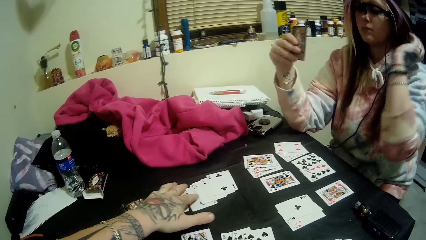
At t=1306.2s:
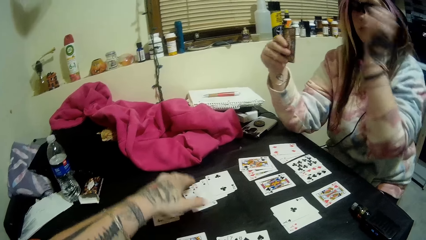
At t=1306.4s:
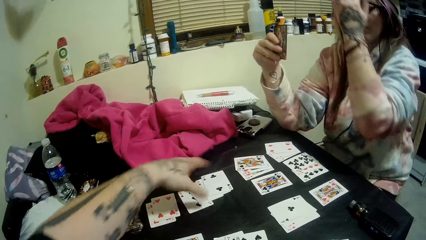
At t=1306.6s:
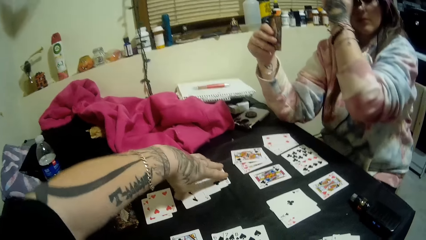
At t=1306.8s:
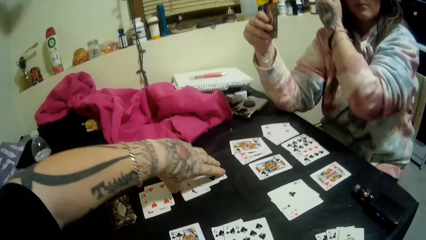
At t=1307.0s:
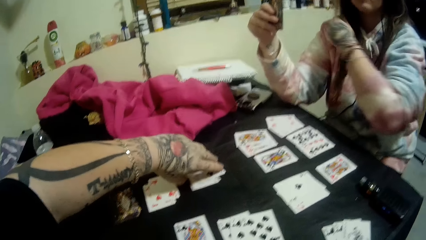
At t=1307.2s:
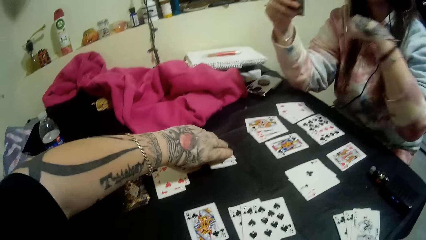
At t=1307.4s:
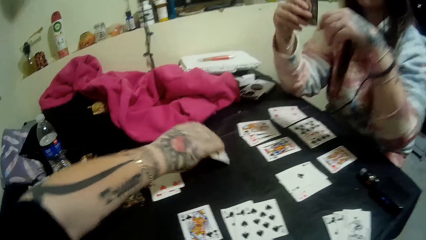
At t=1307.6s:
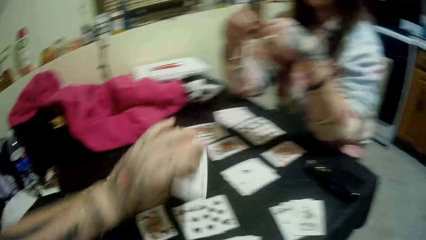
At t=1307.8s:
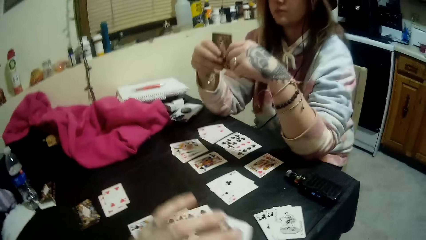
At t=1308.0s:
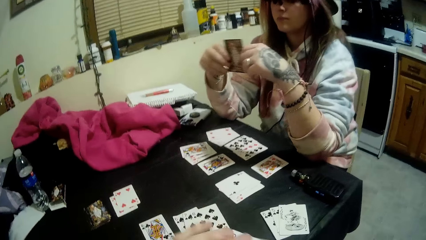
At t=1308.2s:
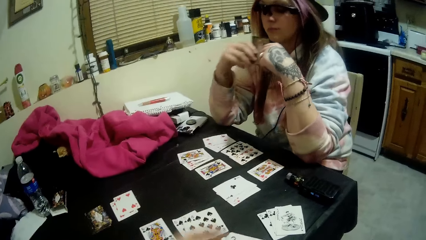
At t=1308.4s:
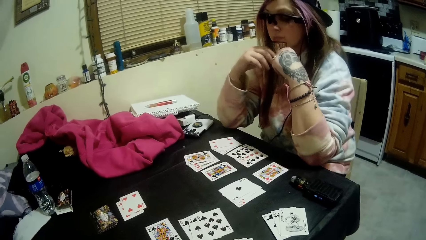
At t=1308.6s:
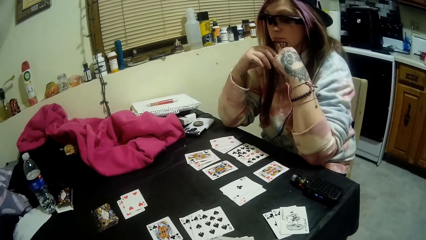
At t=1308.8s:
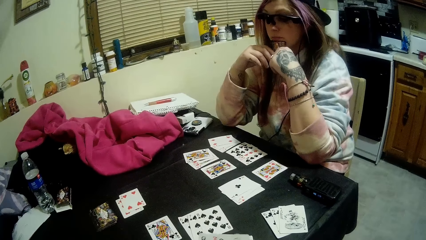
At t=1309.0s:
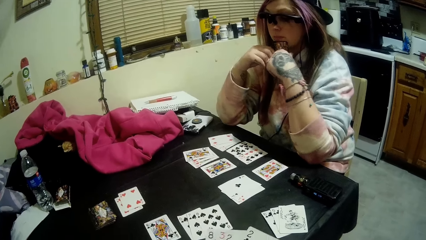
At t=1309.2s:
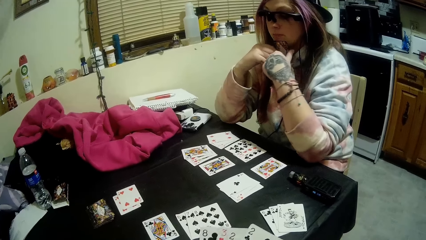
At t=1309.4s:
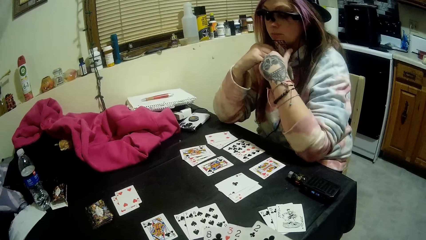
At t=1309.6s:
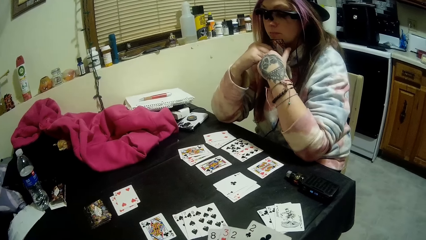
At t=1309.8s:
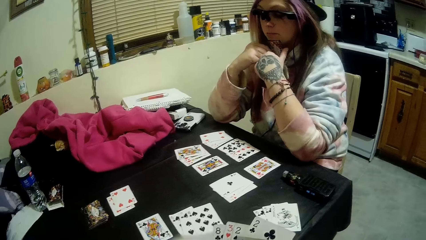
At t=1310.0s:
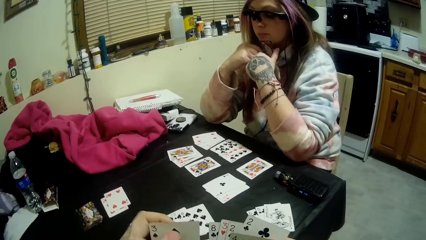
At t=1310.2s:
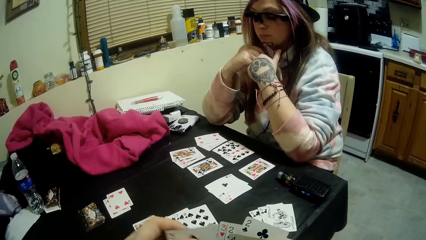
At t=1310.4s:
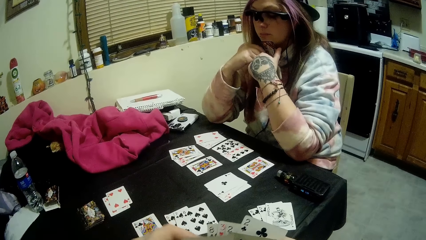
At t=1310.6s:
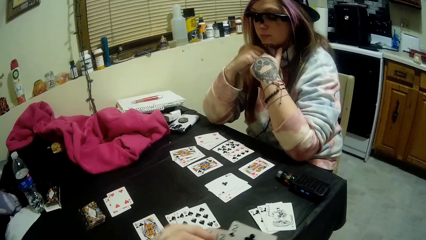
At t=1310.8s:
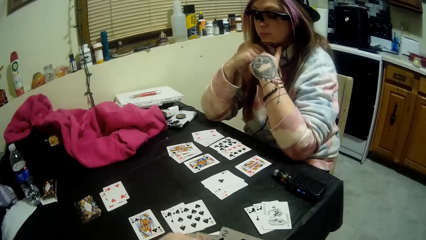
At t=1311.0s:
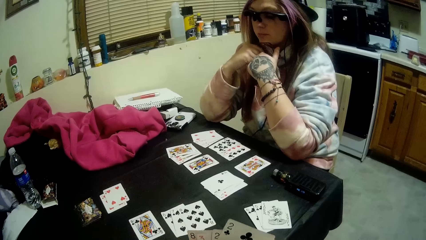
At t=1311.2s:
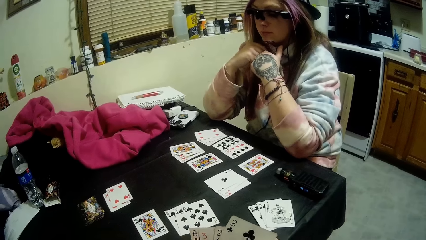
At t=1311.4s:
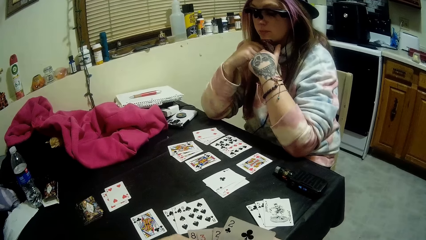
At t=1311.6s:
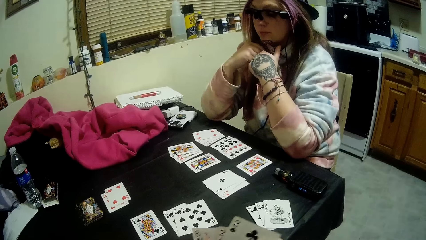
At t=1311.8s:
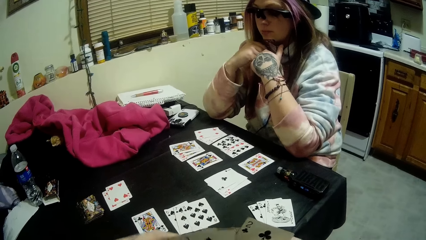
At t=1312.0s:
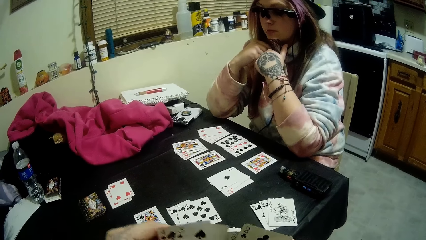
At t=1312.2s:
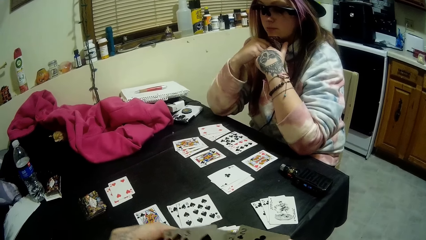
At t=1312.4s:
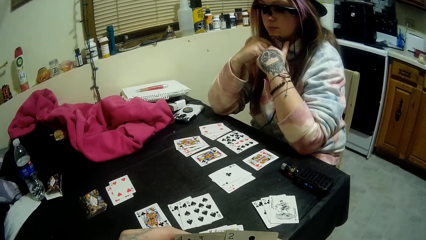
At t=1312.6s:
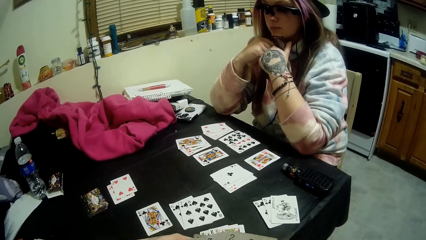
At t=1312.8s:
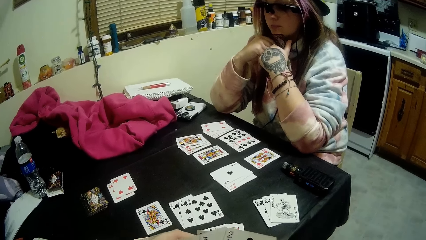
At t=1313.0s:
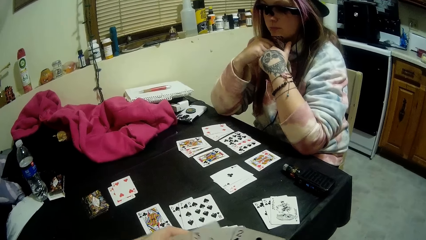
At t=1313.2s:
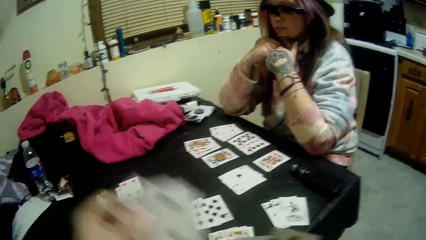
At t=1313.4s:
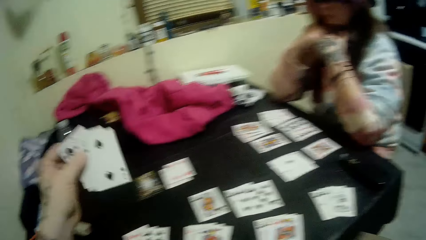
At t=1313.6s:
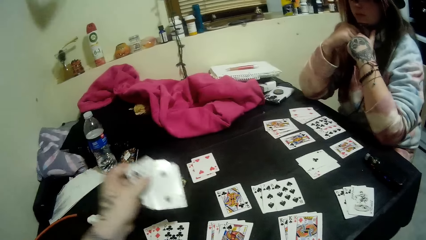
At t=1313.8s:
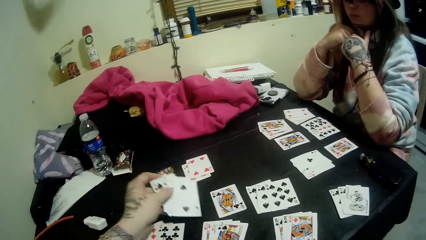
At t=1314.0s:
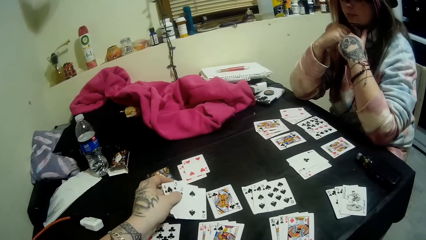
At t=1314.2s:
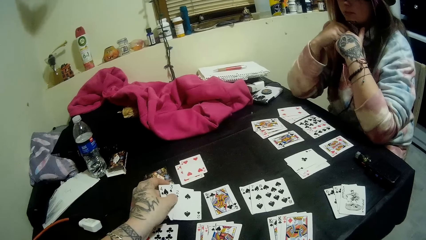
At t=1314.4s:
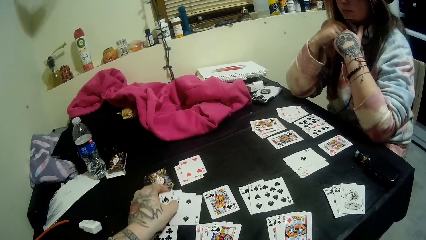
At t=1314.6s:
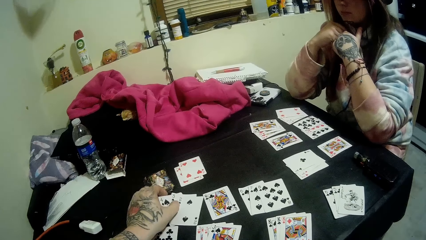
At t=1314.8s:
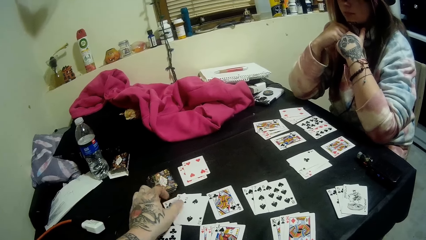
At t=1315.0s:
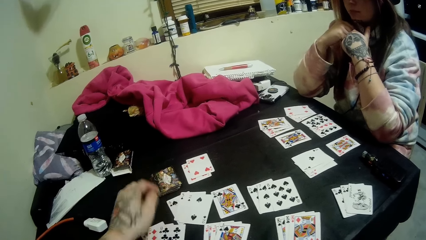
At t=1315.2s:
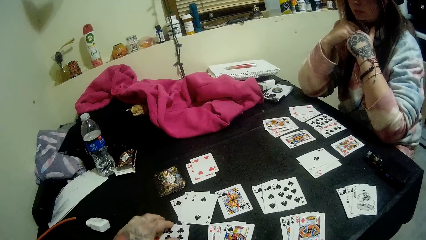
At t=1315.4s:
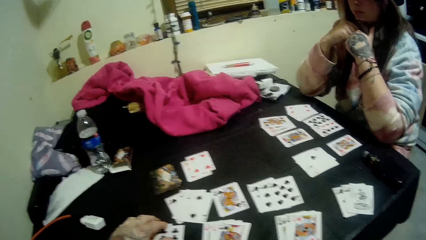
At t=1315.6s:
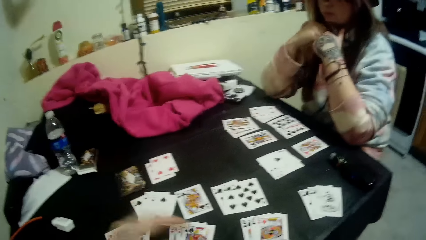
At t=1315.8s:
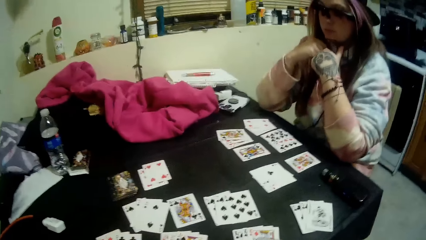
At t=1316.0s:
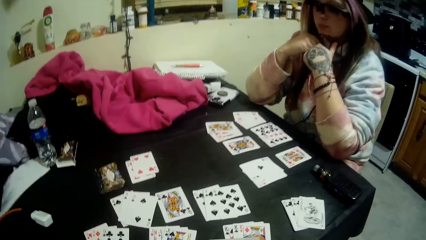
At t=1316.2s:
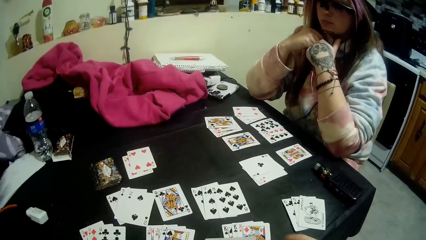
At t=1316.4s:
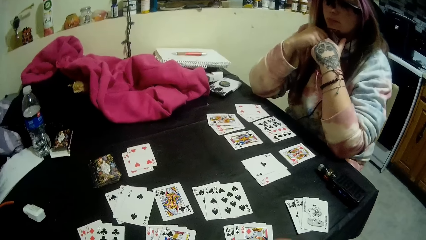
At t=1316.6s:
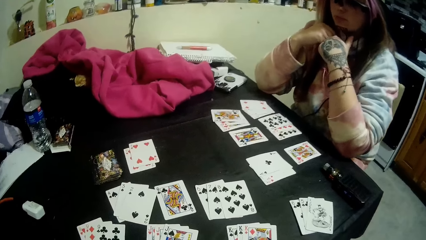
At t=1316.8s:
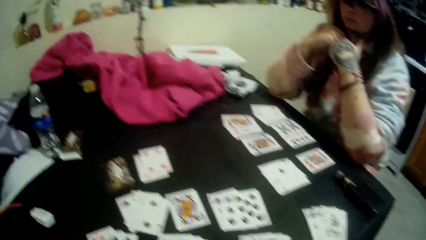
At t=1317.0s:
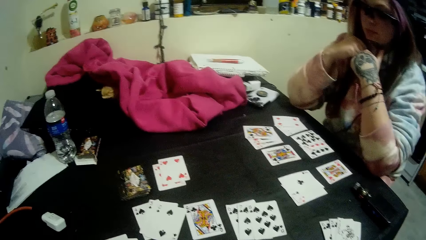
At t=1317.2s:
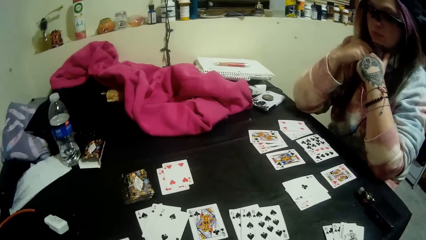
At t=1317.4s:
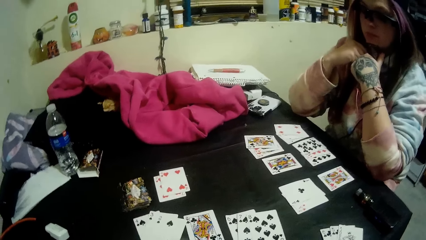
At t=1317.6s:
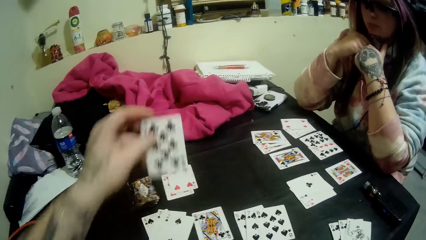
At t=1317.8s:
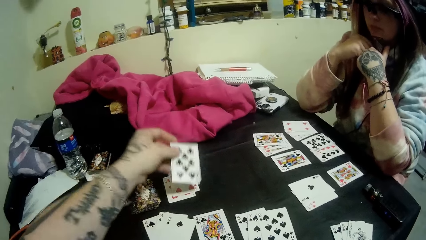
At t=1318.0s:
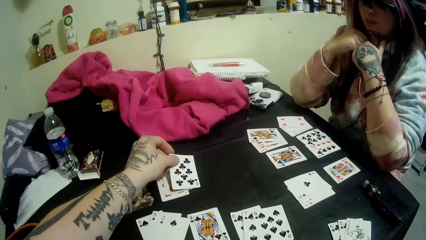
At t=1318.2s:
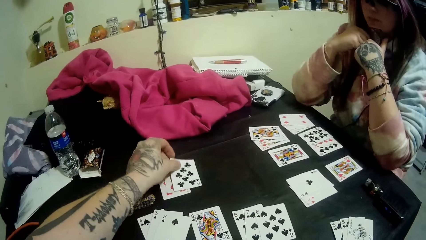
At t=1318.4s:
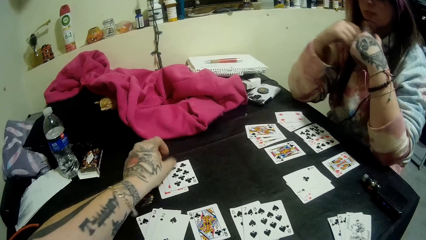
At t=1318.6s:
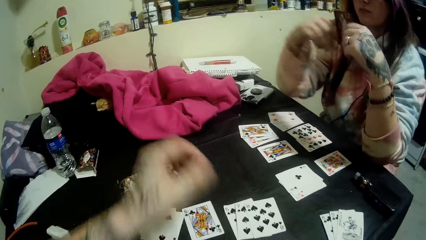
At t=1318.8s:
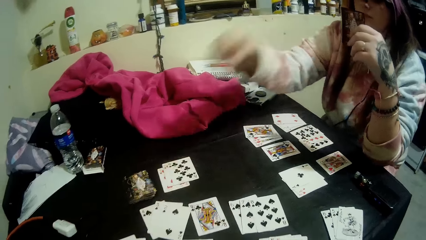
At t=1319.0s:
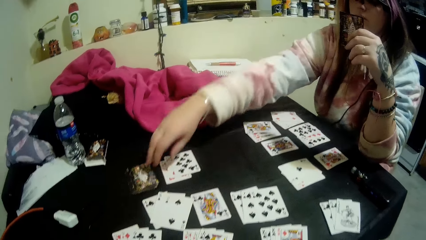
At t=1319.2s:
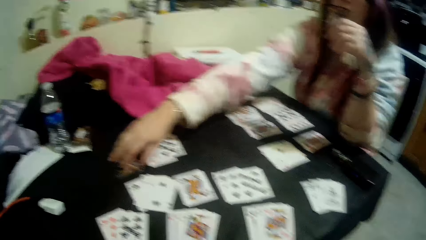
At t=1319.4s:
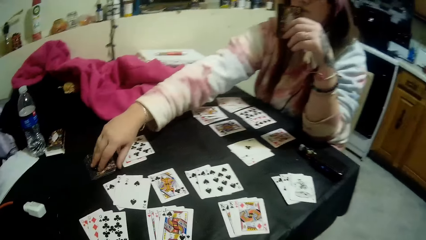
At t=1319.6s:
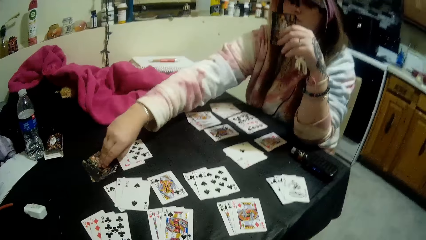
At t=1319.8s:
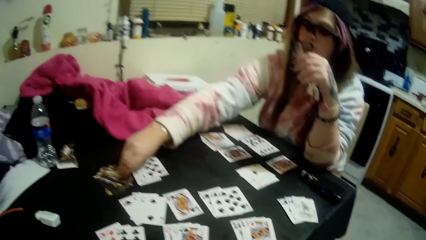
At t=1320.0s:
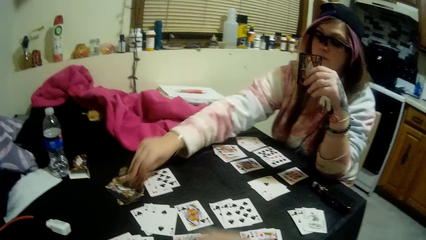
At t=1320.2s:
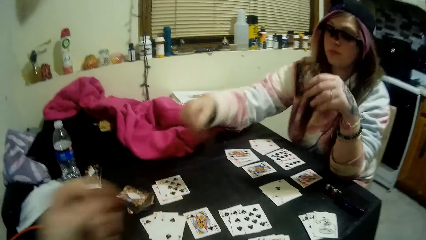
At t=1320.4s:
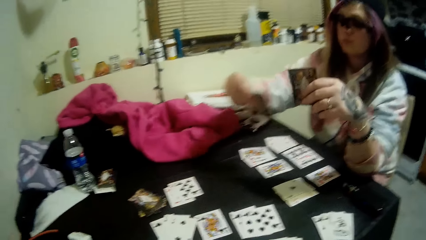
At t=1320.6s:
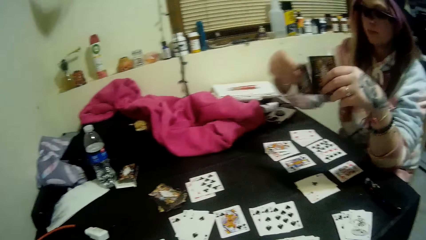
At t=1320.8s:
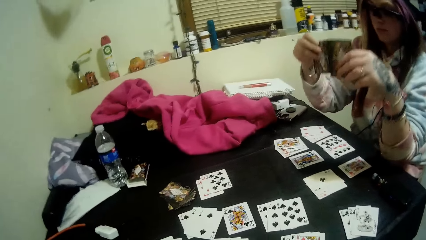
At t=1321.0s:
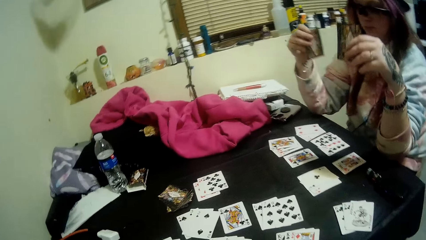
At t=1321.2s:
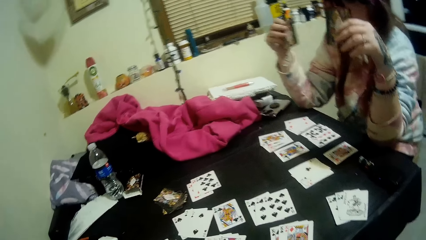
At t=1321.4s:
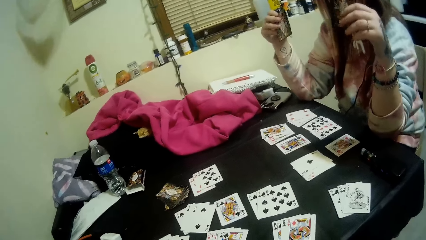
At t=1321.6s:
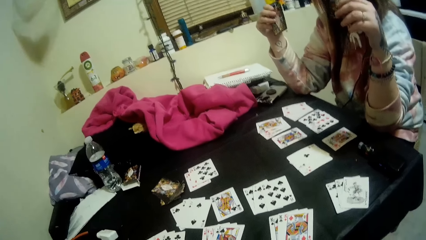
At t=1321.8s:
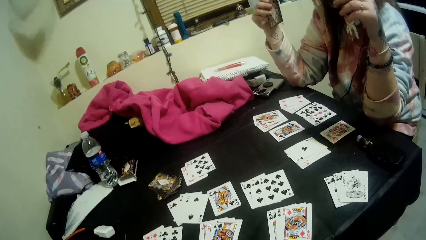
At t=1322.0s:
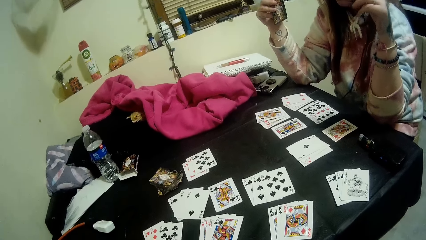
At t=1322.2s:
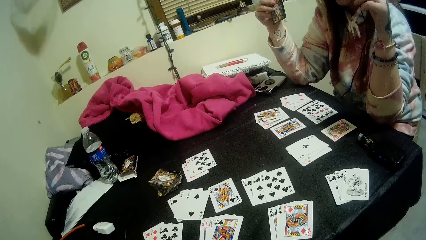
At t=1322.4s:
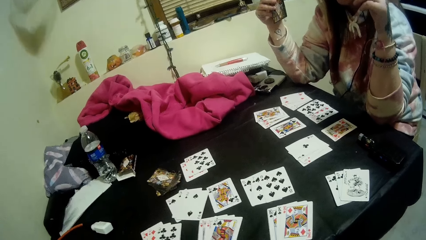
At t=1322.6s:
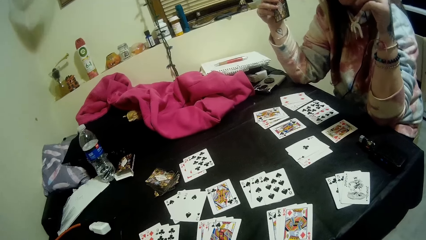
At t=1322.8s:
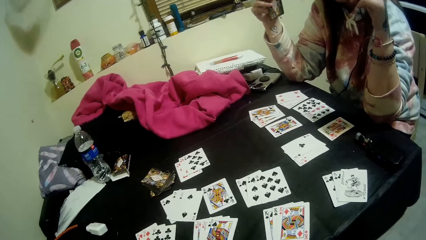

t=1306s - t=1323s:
The camera wearer picks up the hand of cards from the pile of cards with his left hand. He holds the cards. He sorts through the cards in his hands. He drops a set of three cards on the table with his left hand. He looks at the cards on the table. He drops a card on the pile of cards with his left hand. The woman picks up a card from the closed deck of cards on the table with her right hand. She holds the cards.
